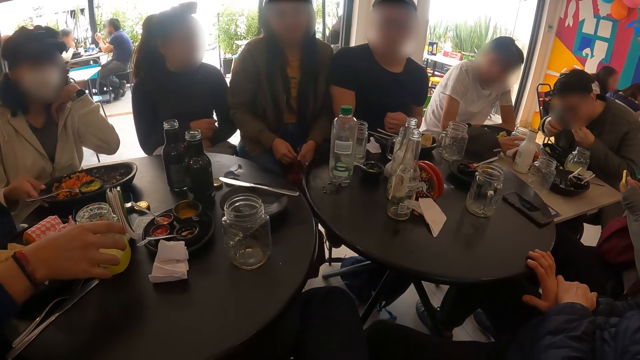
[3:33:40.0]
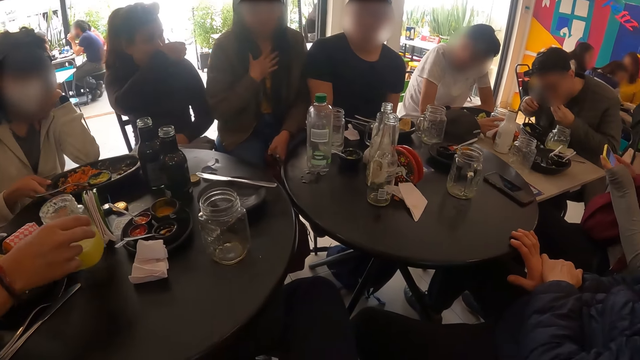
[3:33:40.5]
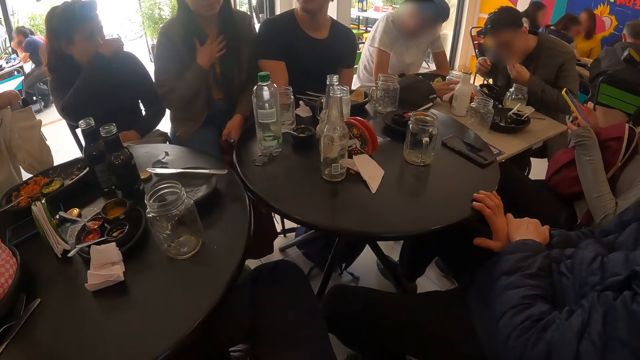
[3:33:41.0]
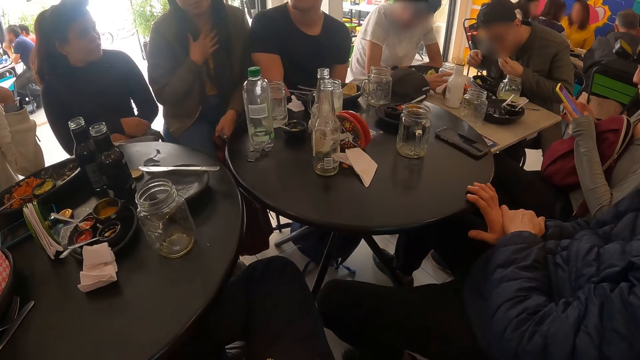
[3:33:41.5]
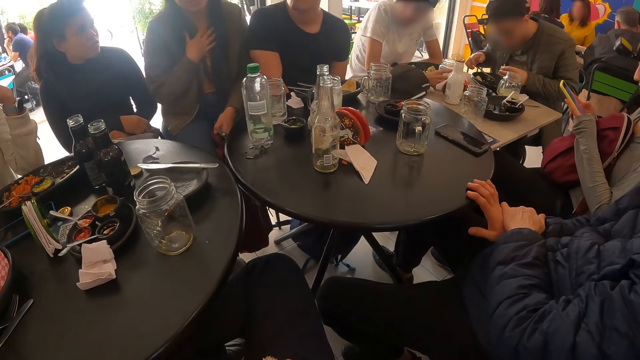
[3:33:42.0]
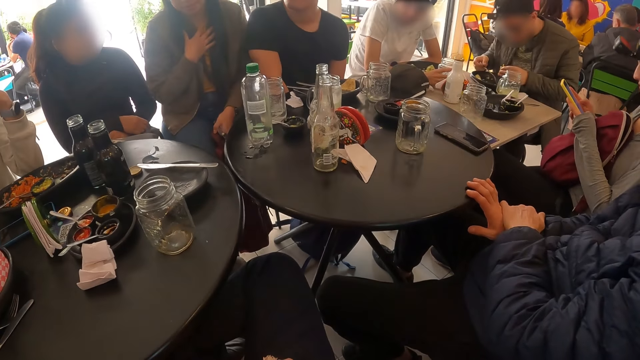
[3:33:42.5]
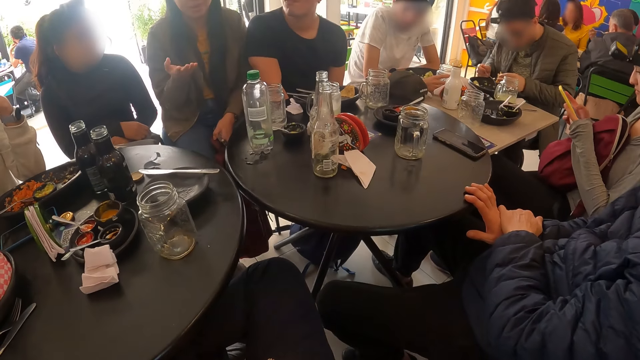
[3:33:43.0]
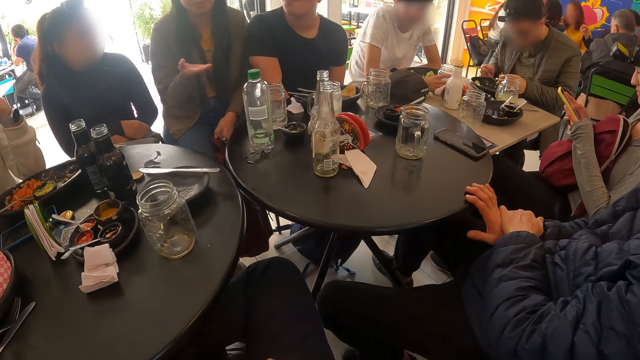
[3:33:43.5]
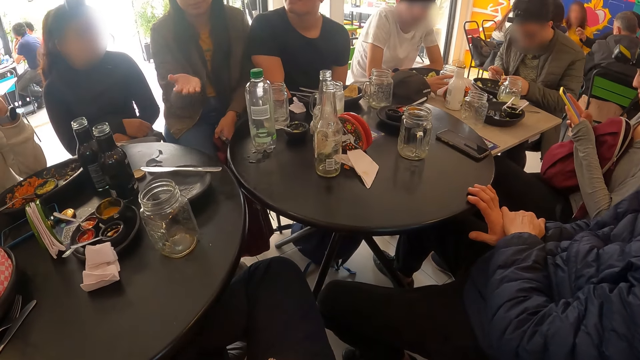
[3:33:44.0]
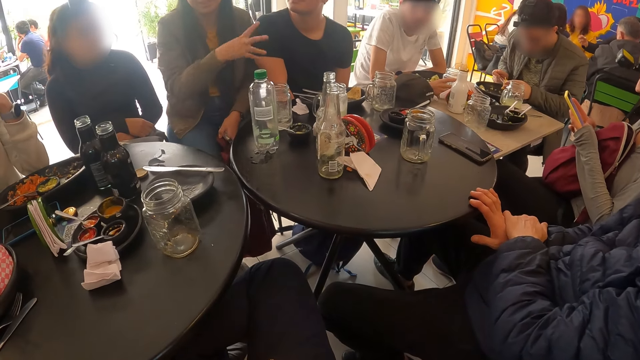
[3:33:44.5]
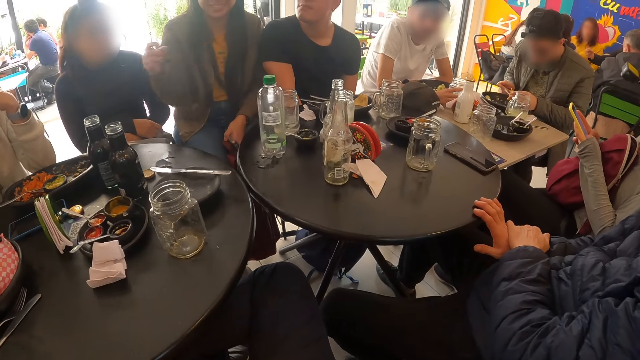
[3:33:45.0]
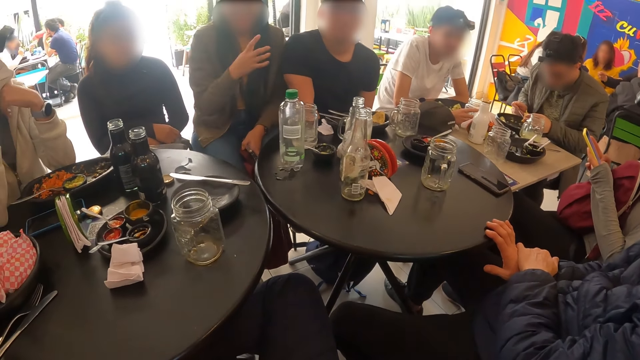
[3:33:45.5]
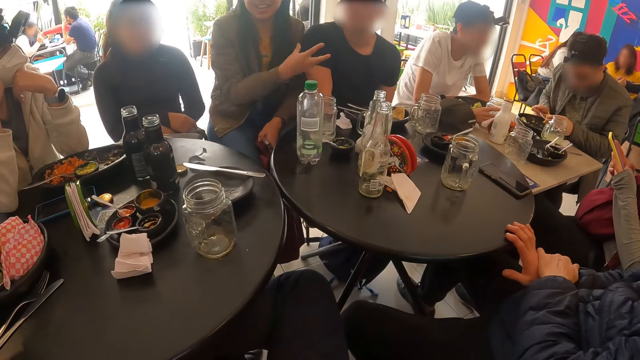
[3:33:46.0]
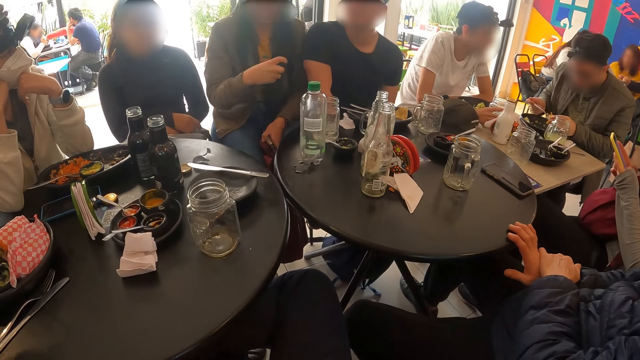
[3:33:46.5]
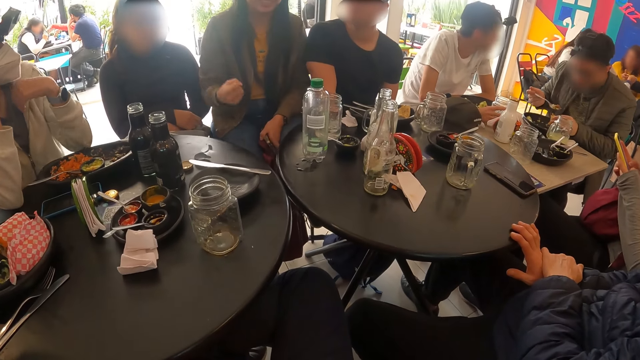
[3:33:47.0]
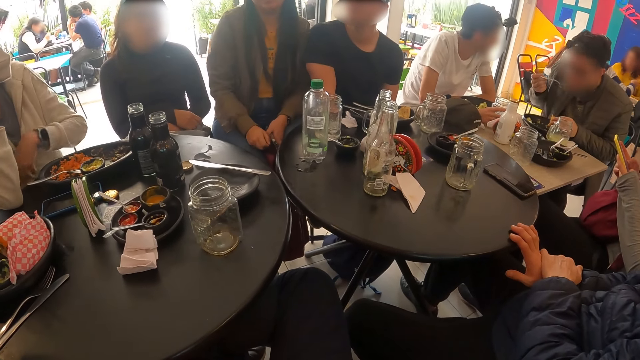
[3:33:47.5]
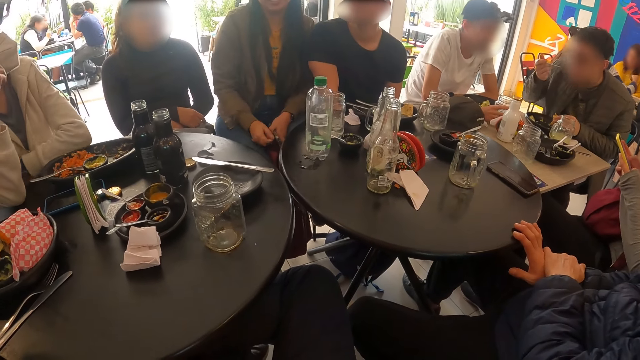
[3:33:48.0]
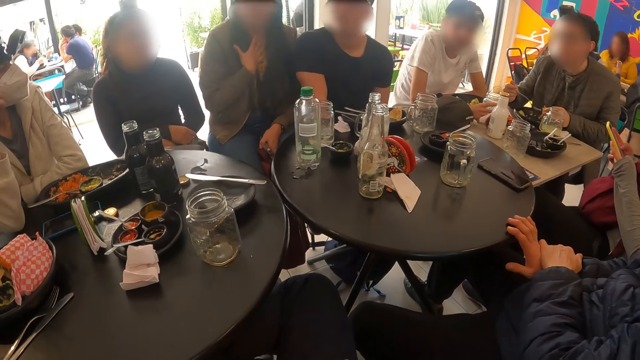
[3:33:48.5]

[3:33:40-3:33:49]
A woman operates the phone with both hands. Another woman shifts the plate on the table with her right hand. A man picks up a cup from the table with his right hand. A third woman holds her chest. The camera wearer stretches her hand. Another man eats the meal with a fork in his right hand.

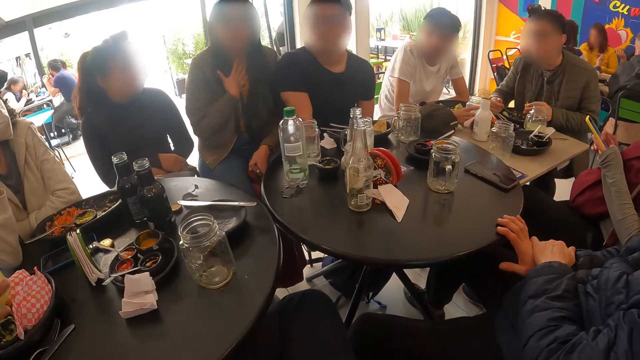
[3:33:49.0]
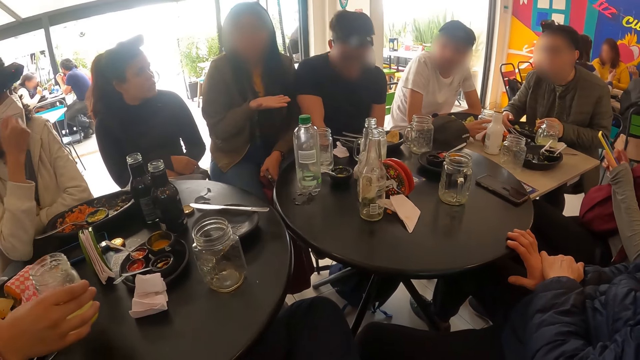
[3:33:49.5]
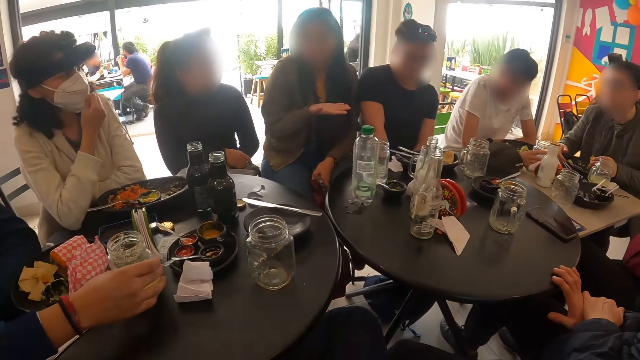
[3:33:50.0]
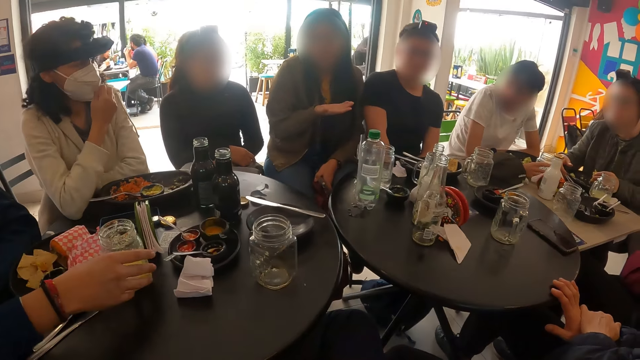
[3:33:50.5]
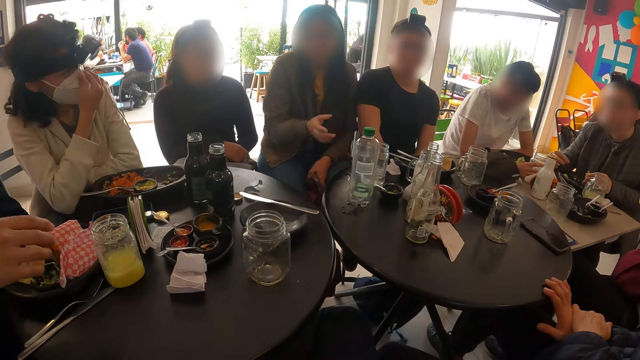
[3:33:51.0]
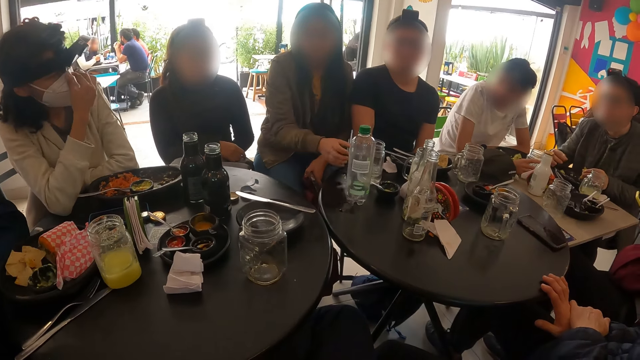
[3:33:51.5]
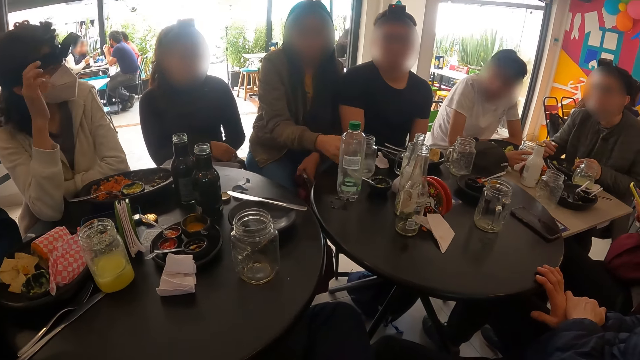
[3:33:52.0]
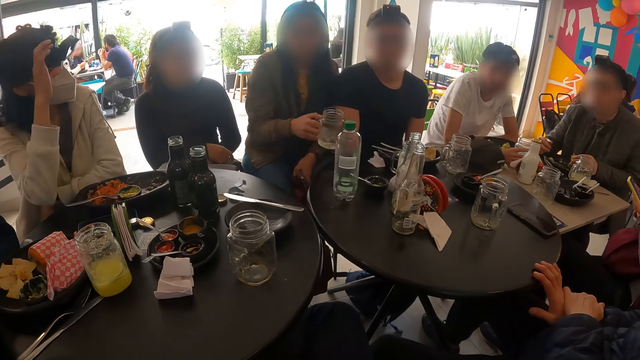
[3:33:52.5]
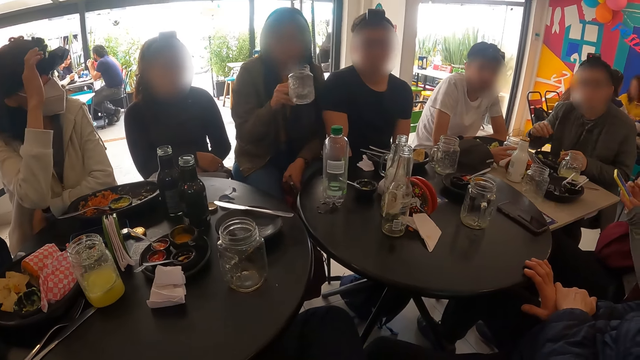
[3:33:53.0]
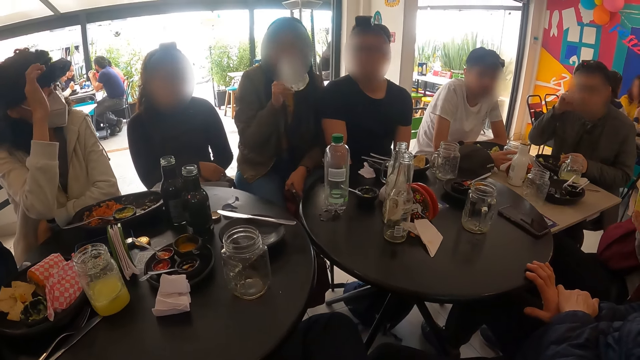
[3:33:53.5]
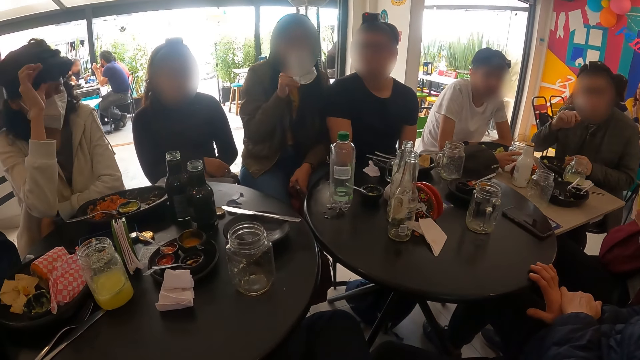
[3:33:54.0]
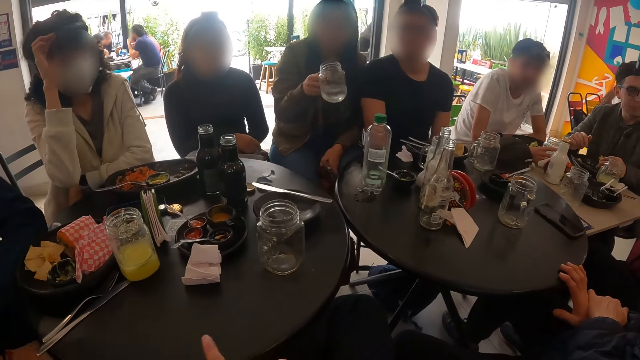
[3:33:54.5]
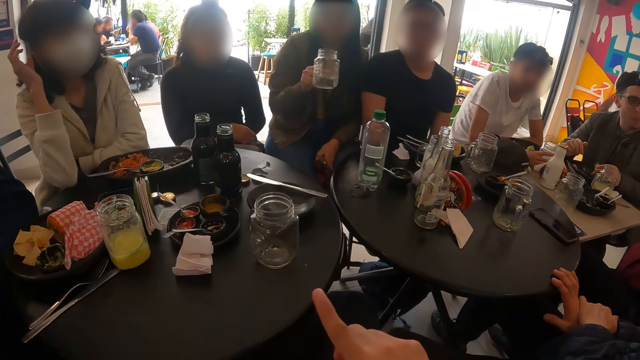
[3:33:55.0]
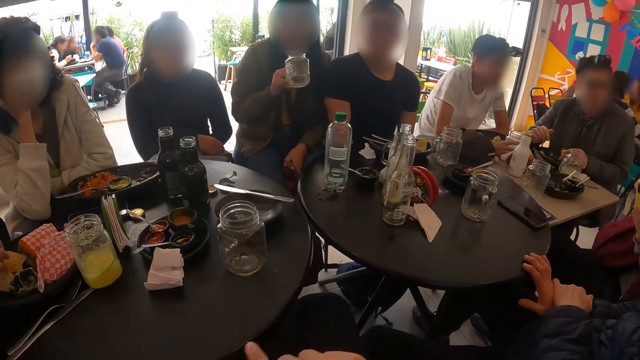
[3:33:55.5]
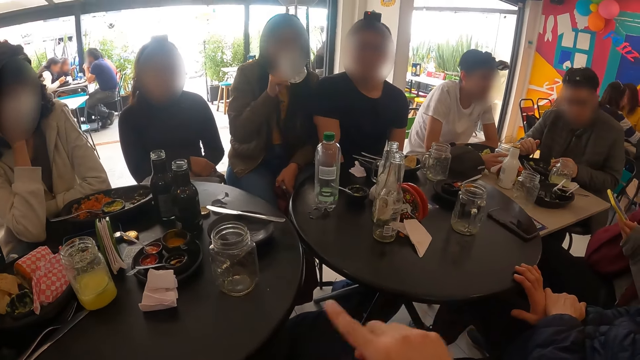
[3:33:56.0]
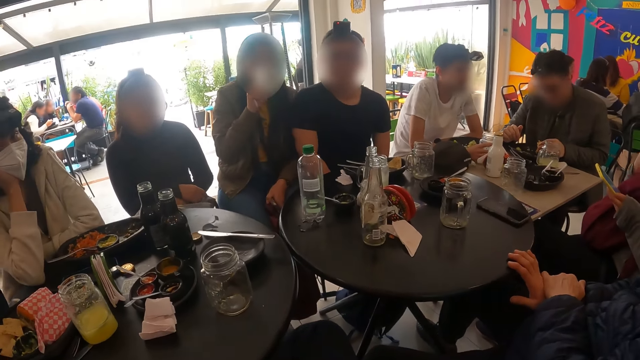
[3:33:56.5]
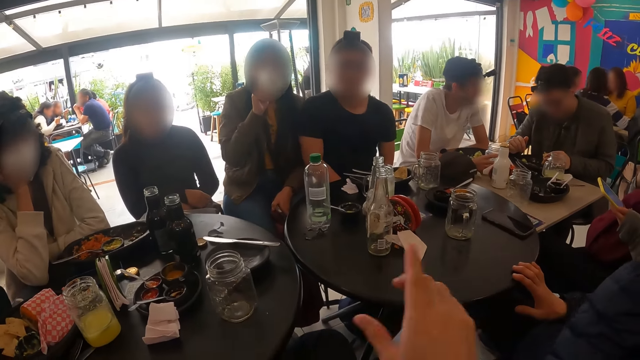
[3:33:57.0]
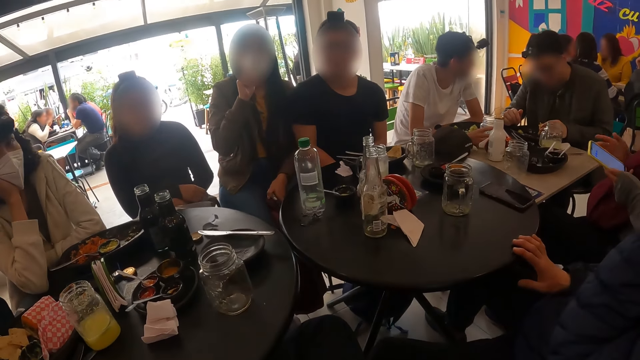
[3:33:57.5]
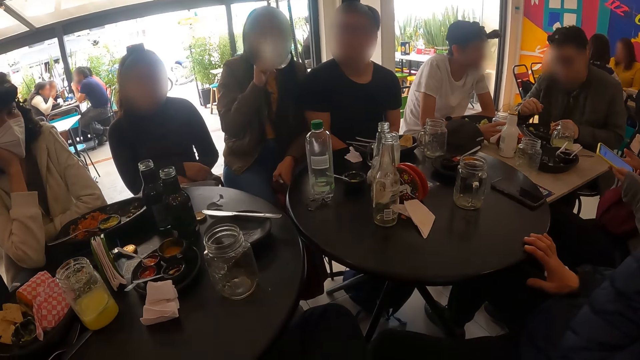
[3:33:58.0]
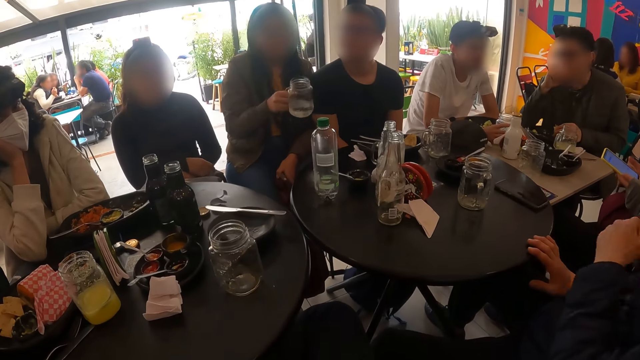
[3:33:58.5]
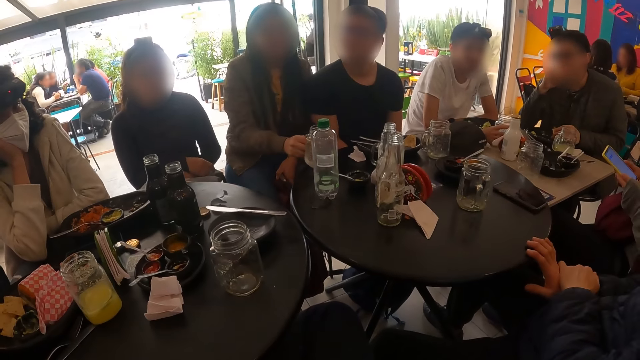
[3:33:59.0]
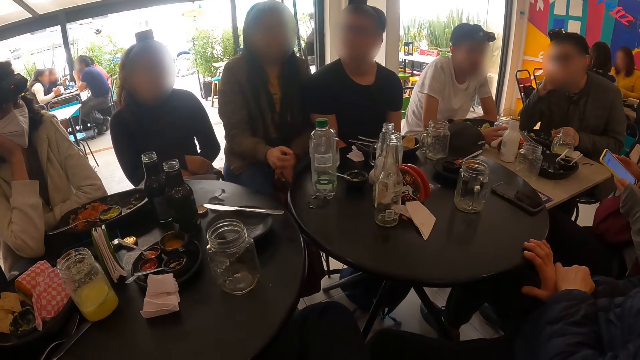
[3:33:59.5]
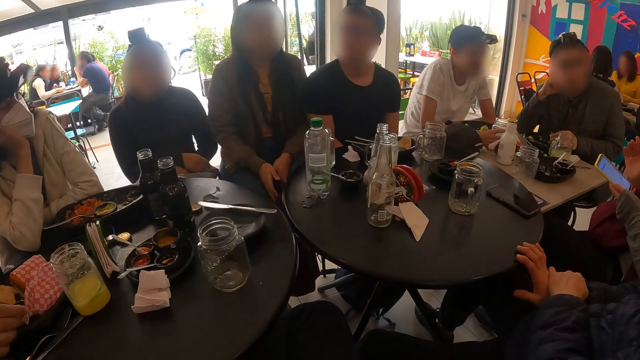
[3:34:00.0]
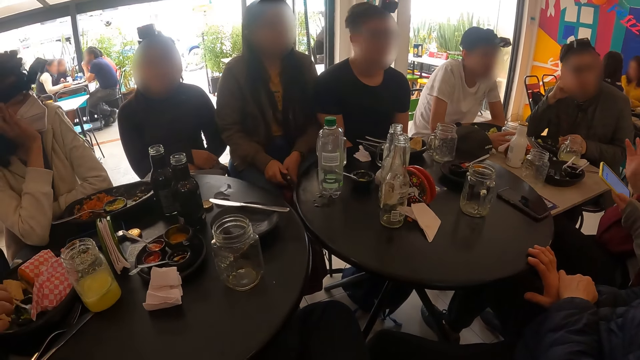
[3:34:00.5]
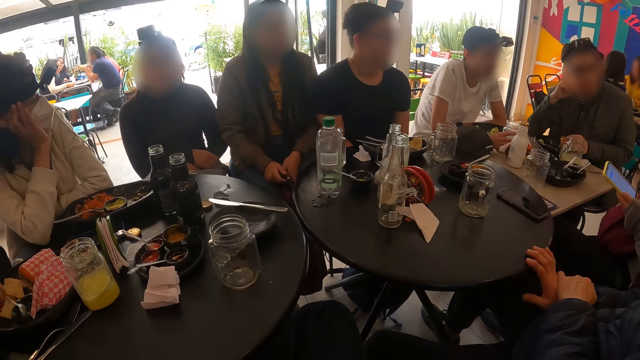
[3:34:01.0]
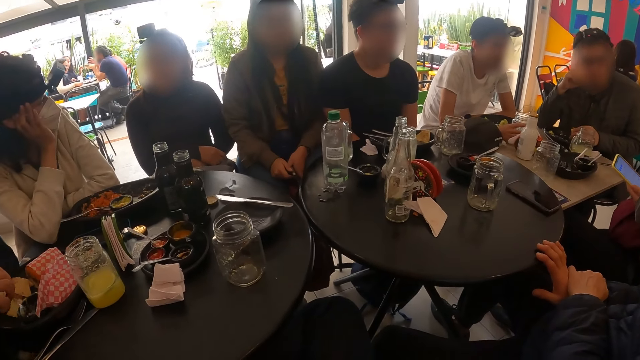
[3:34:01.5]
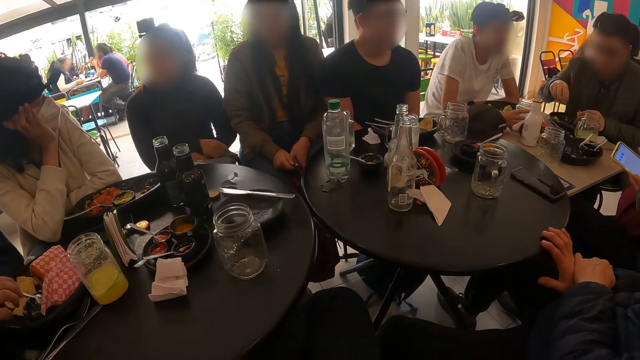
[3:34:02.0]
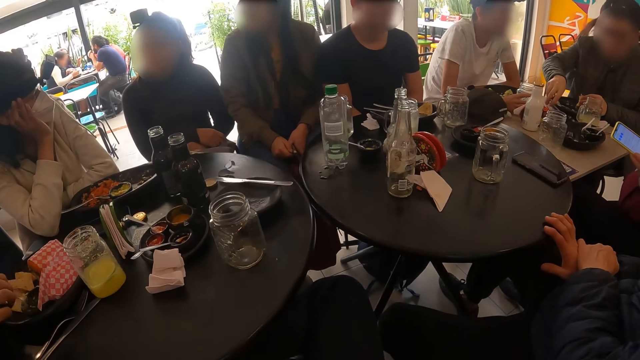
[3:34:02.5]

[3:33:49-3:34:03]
A woman holds her chest. A man drops the cup on the table with his right hand. Another woman picks up the cup from the table with her right hand and drinks from the cup with her right hand. A third woman adjusts a camera on her head with her right hand. The camera wearer points with his index finger. The second woman drops the cup on the table with her right hand.
